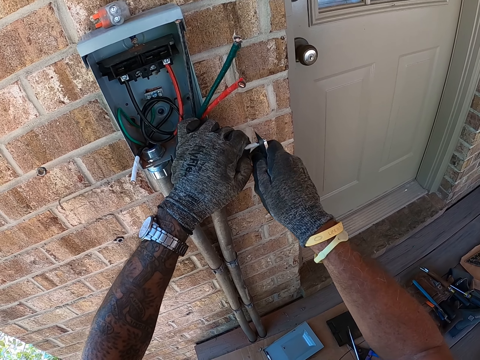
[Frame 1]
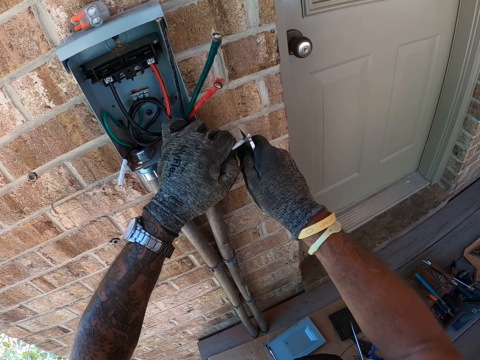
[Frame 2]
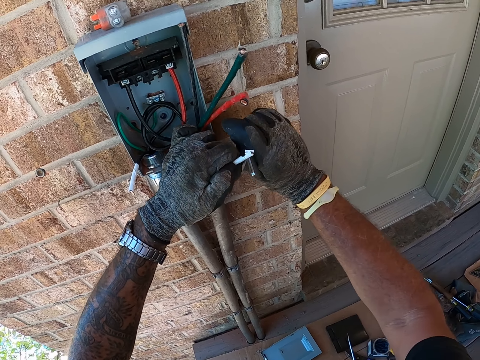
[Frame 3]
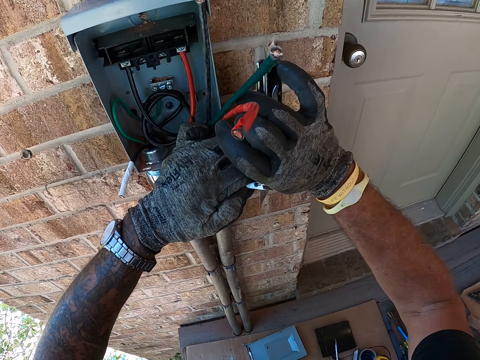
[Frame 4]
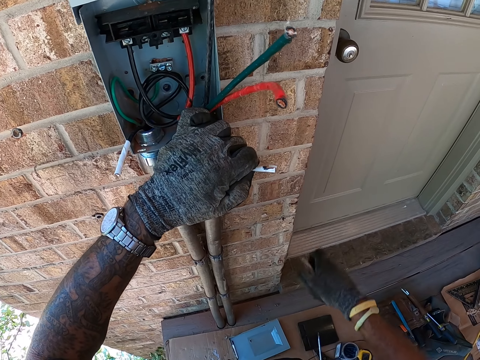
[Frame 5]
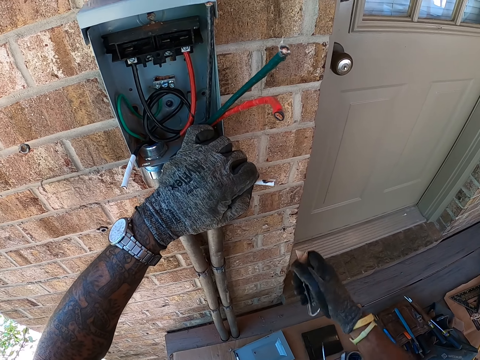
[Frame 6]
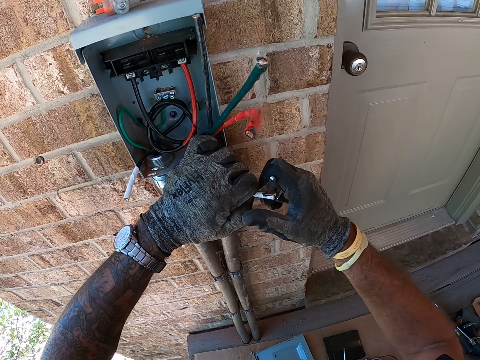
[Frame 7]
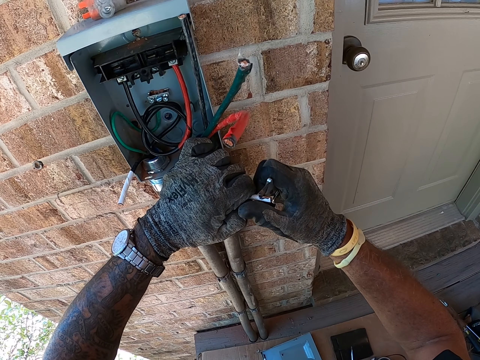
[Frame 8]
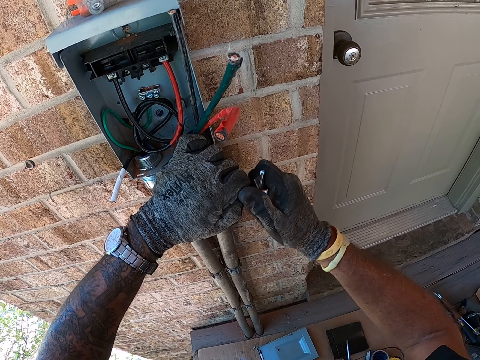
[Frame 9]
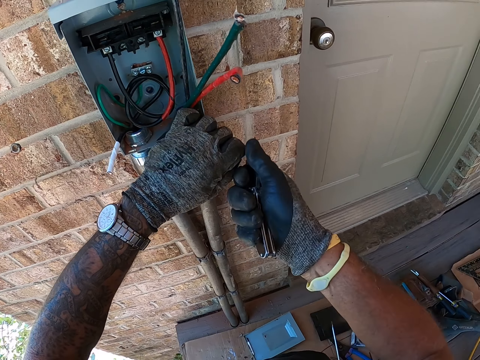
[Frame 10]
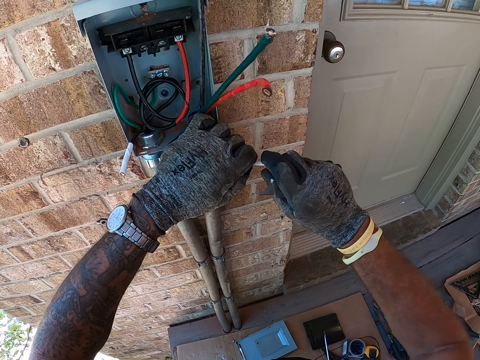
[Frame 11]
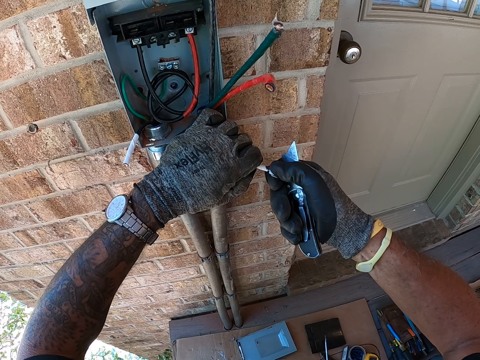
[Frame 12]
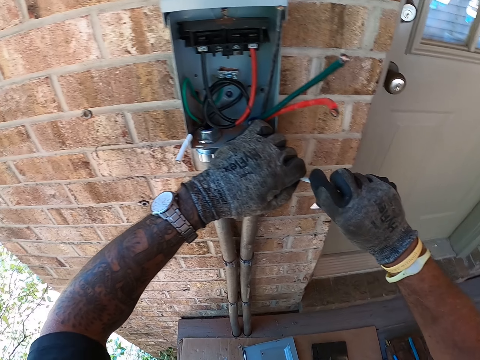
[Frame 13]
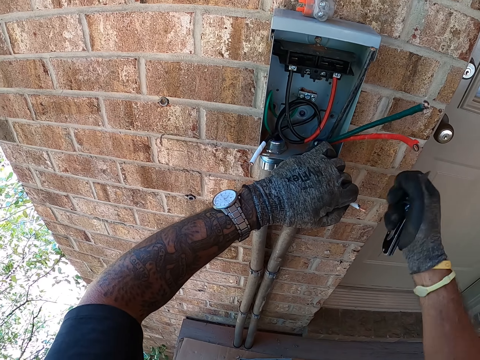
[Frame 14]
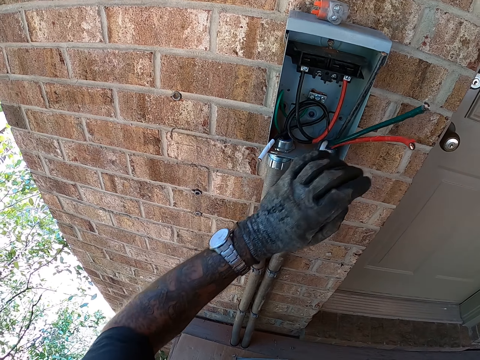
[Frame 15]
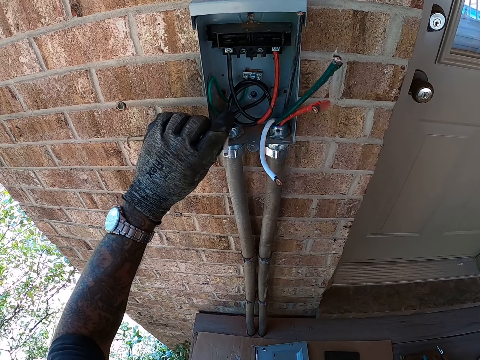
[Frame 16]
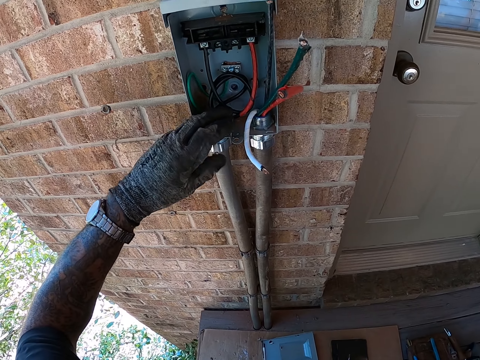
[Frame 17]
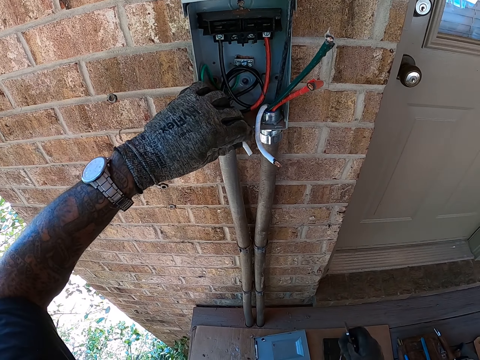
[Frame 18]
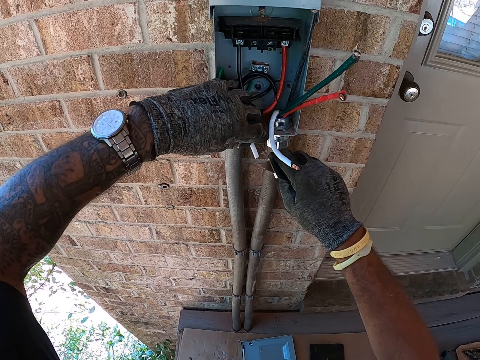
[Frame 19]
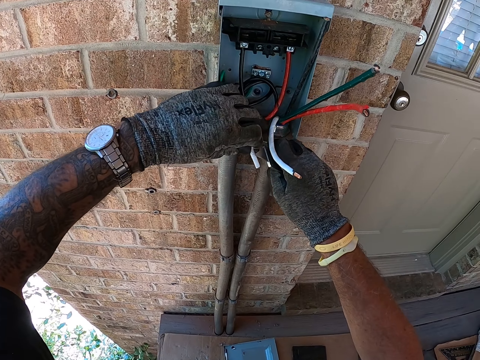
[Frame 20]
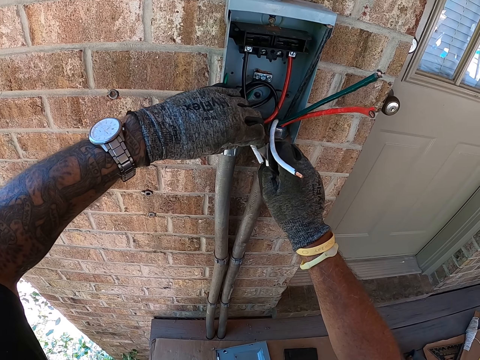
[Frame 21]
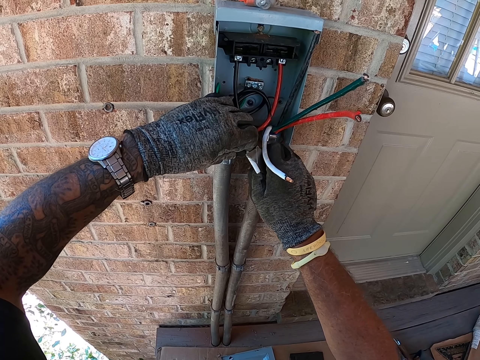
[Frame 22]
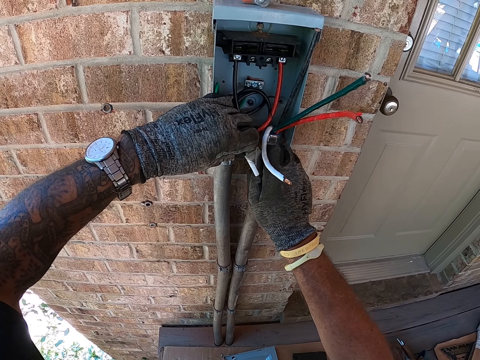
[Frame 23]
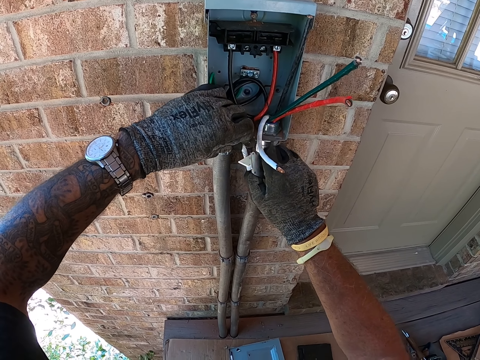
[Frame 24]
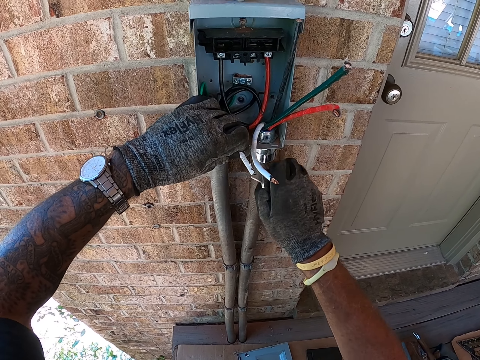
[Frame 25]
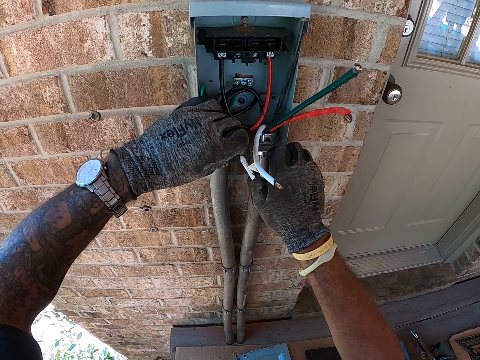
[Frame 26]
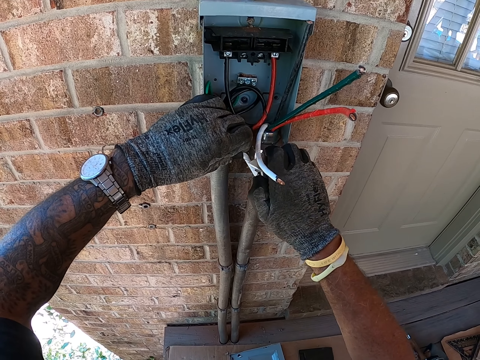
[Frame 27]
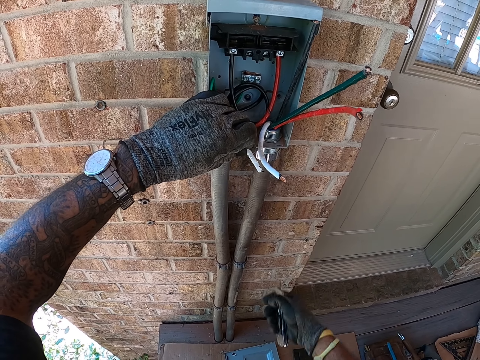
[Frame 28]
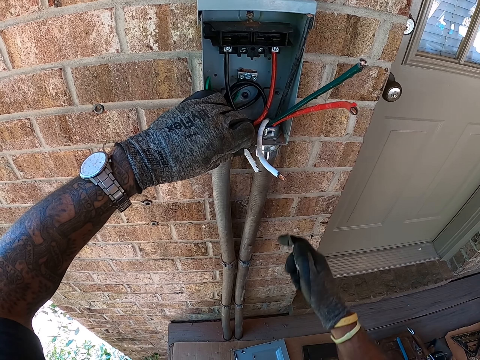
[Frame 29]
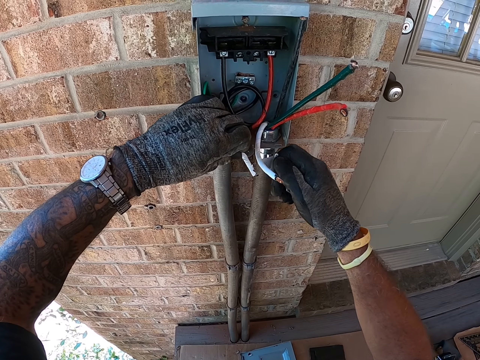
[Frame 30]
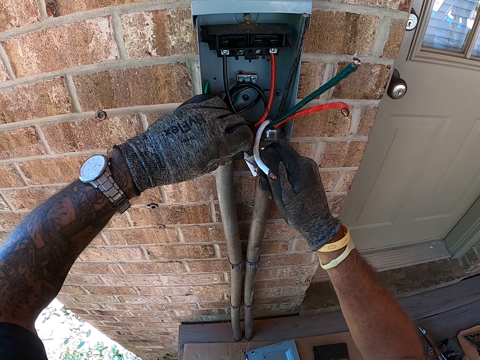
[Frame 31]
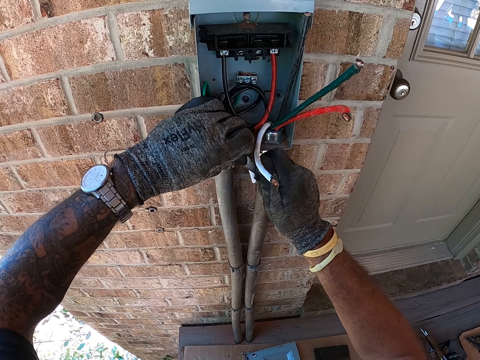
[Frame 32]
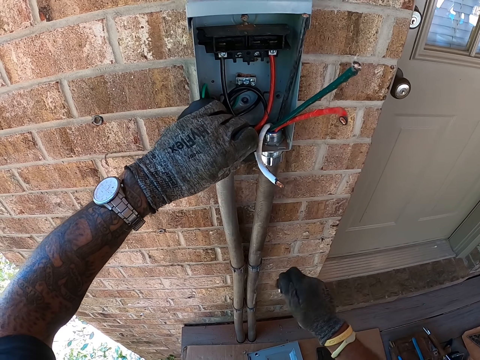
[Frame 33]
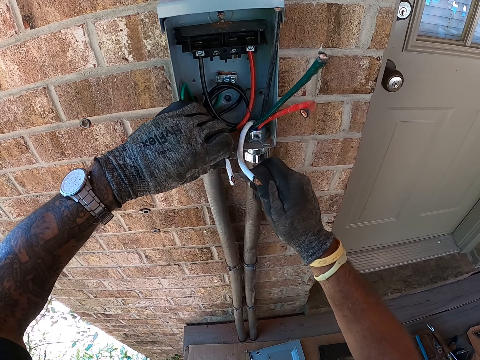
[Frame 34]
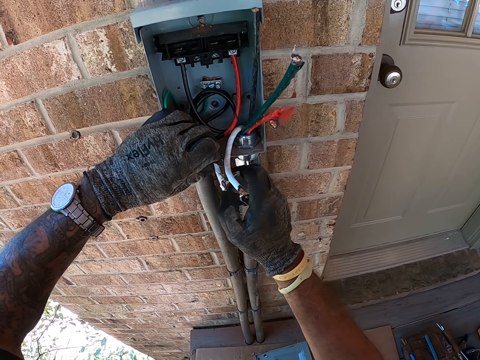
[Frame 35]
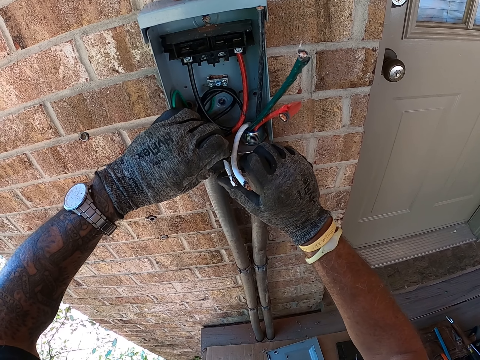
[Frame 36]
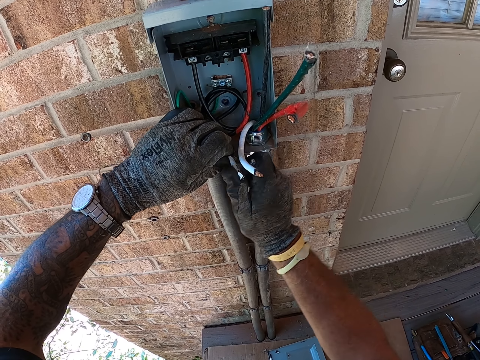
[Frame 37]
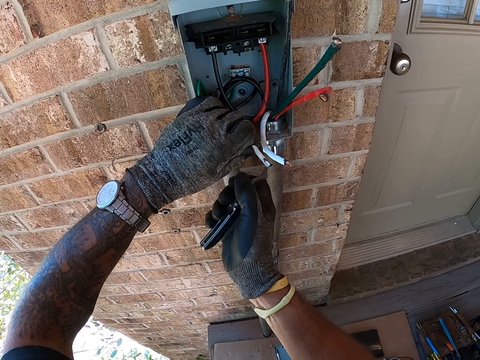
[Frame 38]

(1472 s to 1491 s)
The camera wearer looks around. They cut a wire with the stationery knife. They pull the wire jacket. They move the wire. They cut a wire with the stationery knife. They look around. They cut a wire with the stationery knife.

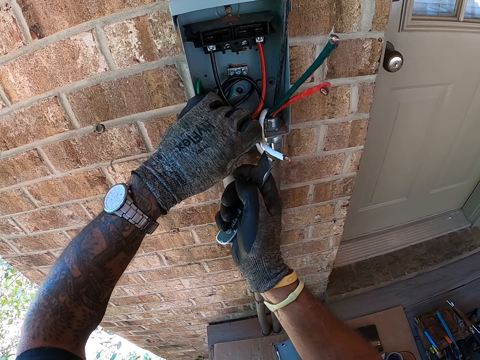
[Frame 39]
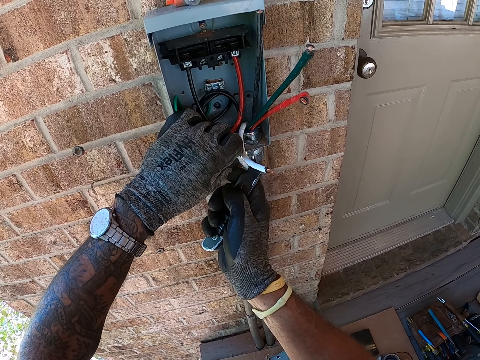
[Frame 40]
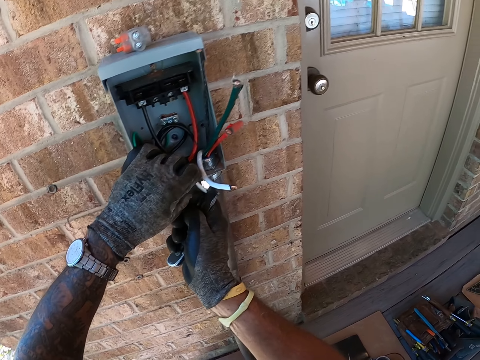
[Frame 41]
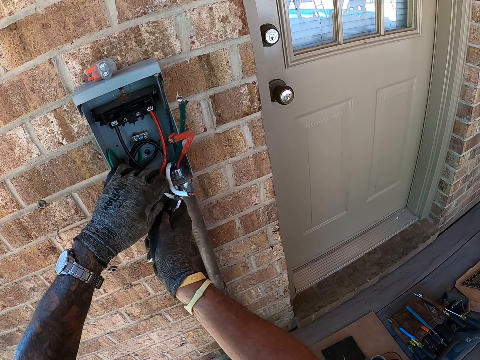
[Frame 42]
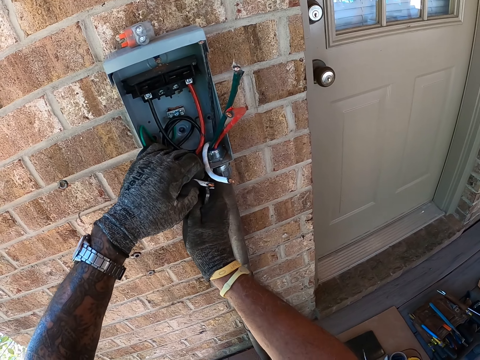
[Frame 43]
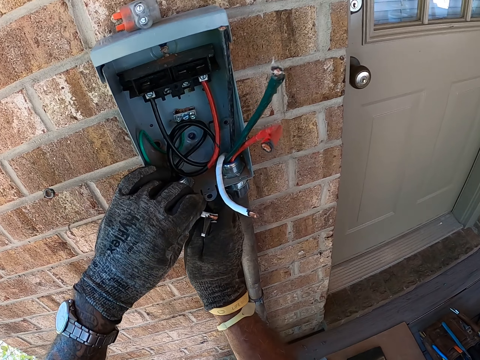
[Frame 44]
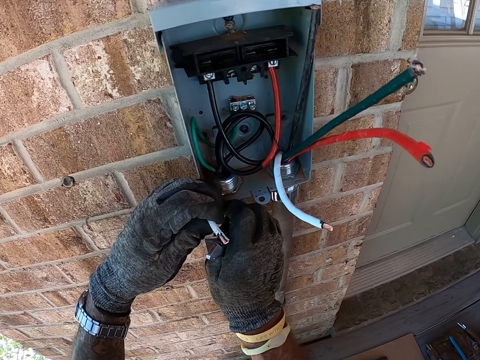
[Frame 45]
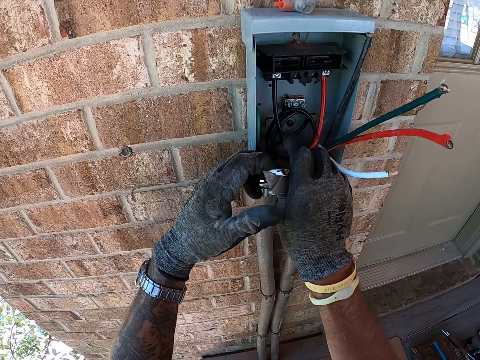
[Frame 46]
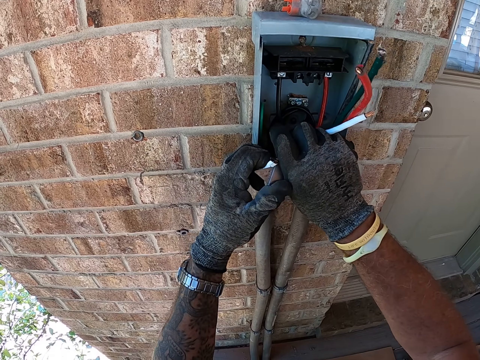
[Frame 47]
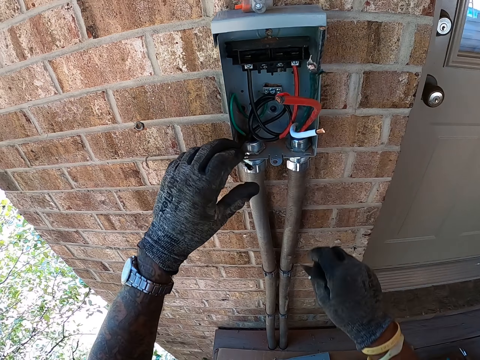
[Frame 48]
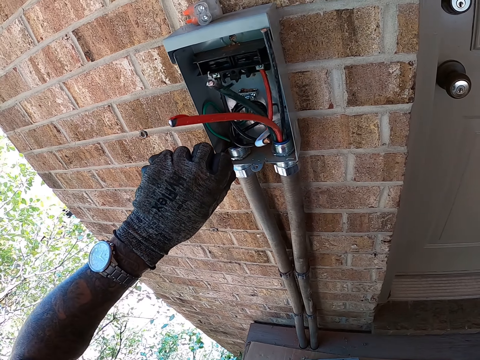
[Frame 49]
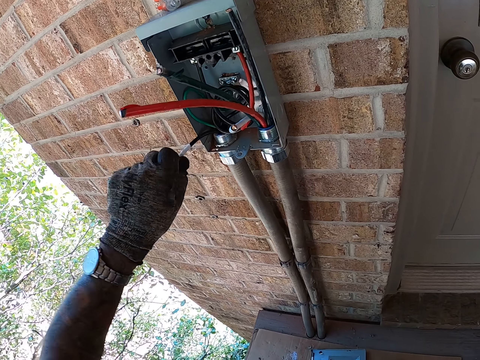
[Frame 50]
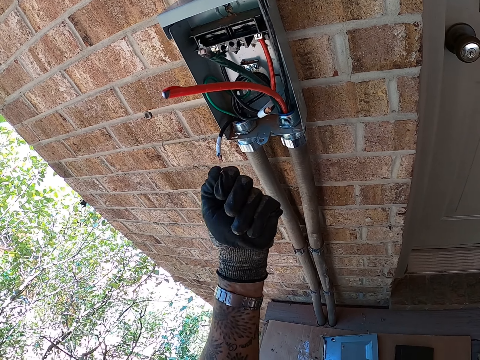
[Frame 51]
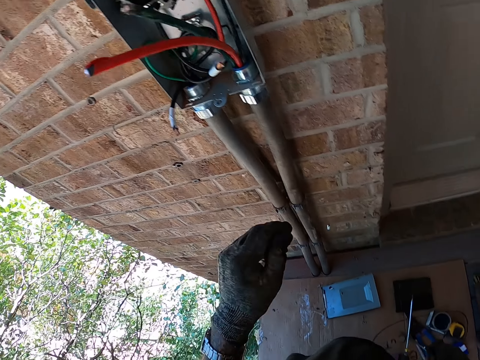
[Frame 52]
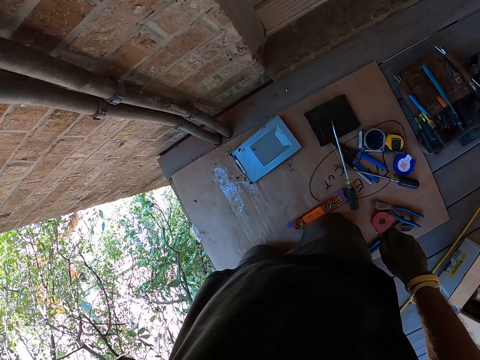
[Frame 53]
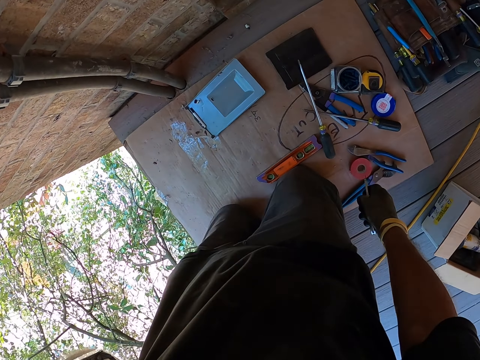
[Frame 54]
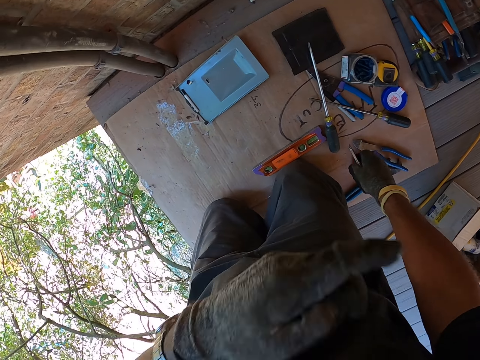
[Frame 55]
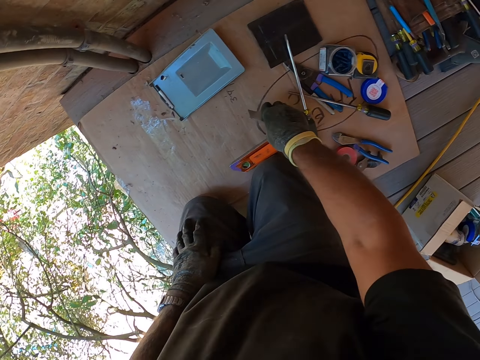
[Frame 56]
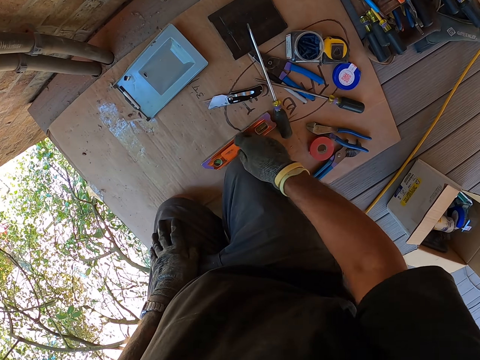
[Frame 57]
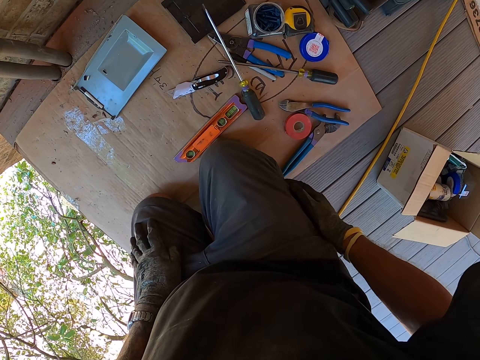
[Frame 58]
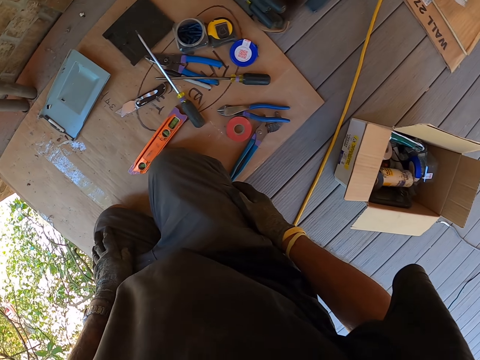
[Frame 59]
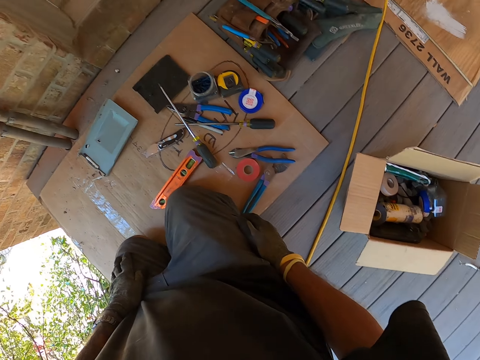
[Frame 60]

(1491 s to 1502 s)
The camera wearer pulls the wire jacket. He drops the wire jacket on the floor. He touches himself. He puts the utility knife on the floor. He looks around.
